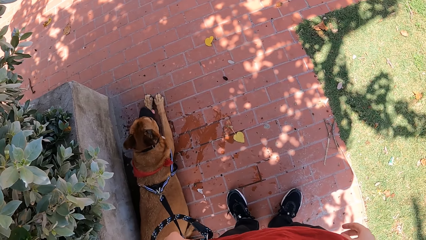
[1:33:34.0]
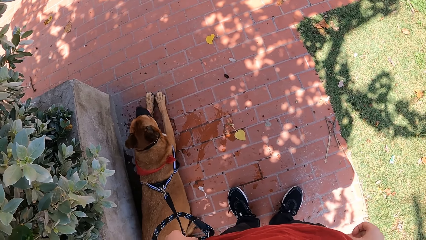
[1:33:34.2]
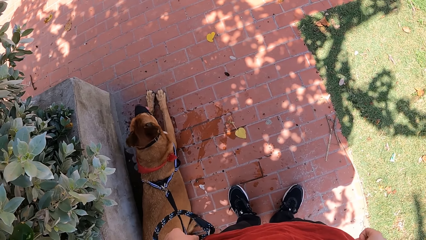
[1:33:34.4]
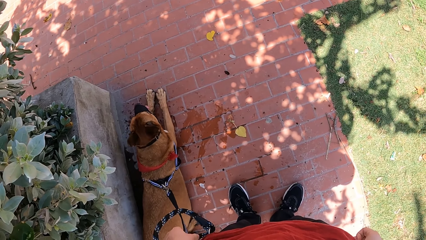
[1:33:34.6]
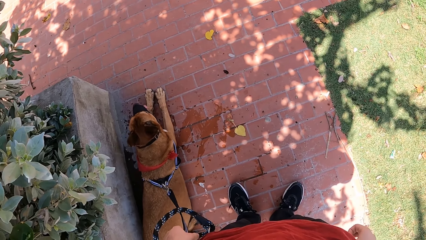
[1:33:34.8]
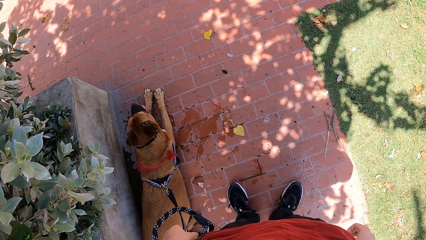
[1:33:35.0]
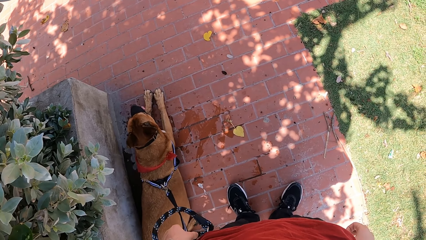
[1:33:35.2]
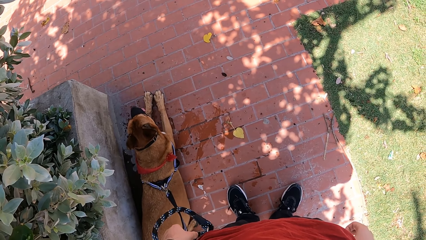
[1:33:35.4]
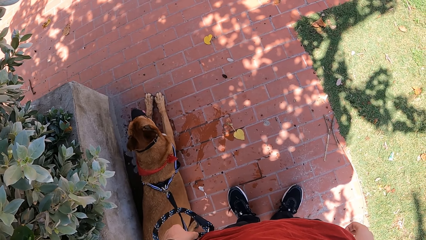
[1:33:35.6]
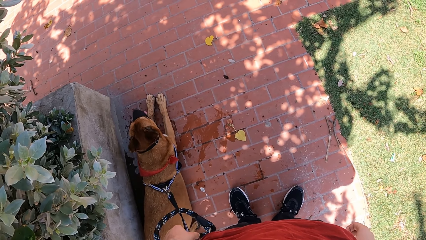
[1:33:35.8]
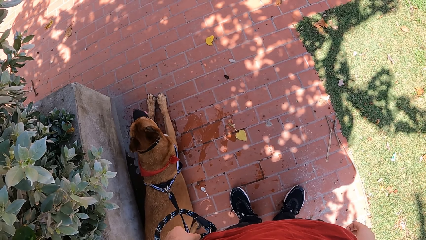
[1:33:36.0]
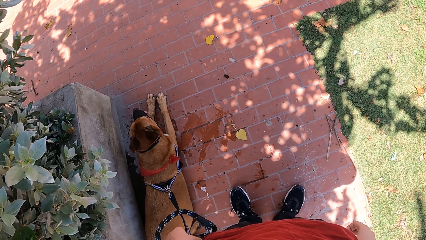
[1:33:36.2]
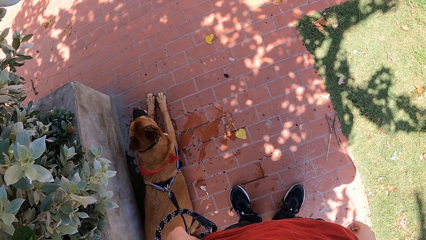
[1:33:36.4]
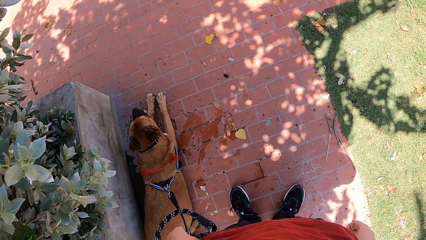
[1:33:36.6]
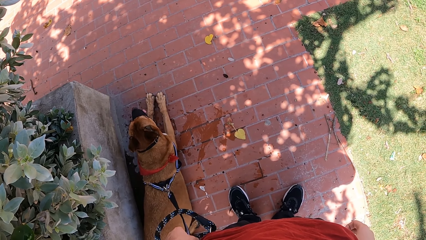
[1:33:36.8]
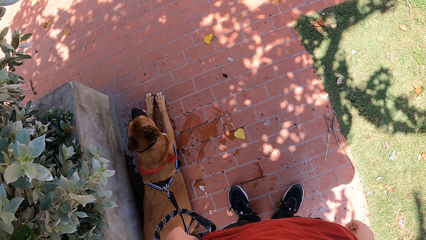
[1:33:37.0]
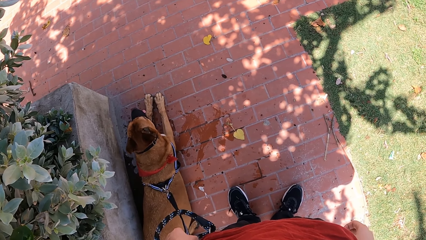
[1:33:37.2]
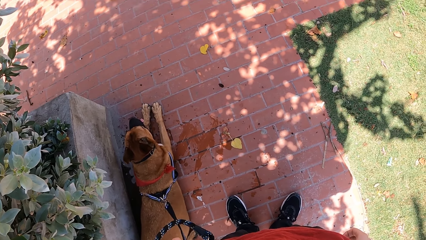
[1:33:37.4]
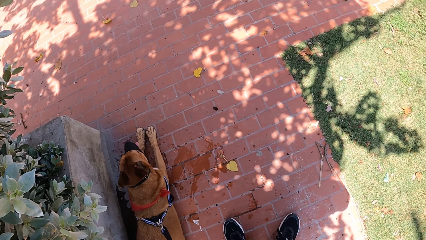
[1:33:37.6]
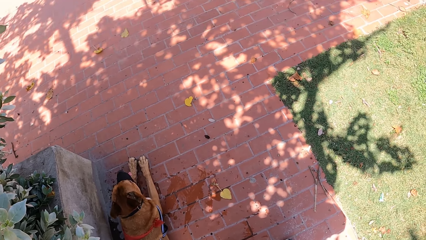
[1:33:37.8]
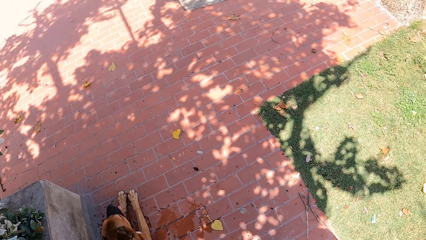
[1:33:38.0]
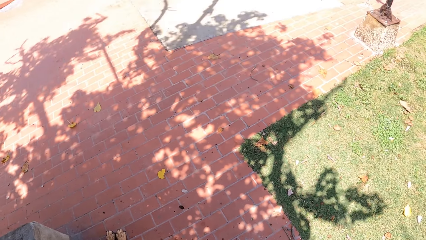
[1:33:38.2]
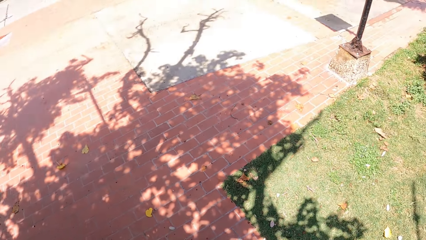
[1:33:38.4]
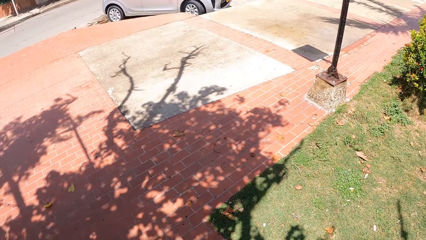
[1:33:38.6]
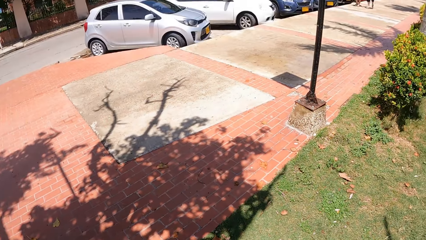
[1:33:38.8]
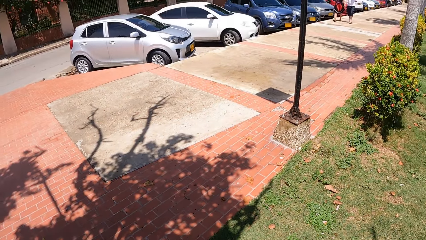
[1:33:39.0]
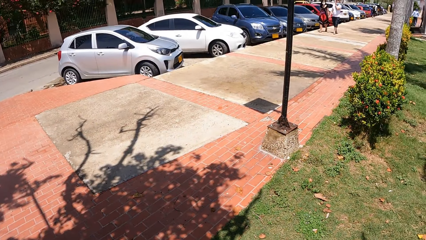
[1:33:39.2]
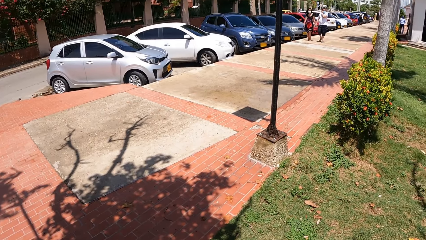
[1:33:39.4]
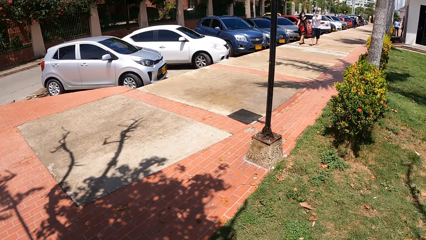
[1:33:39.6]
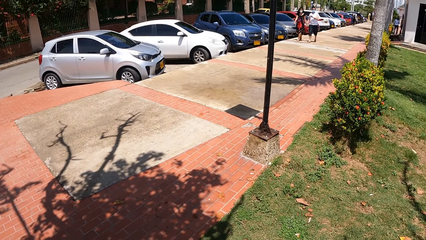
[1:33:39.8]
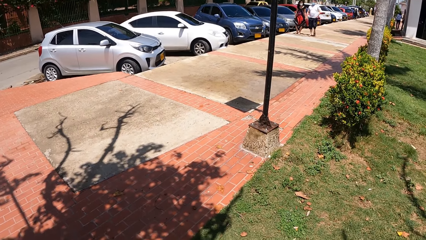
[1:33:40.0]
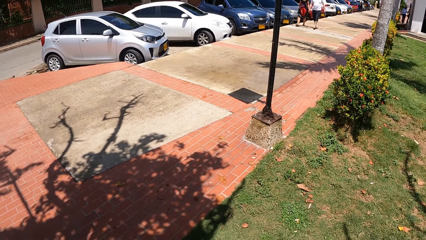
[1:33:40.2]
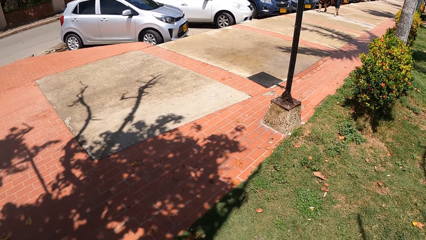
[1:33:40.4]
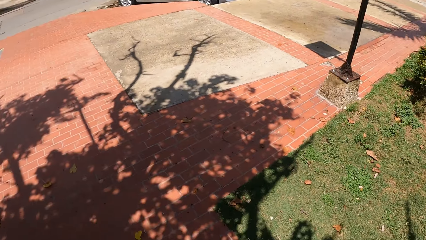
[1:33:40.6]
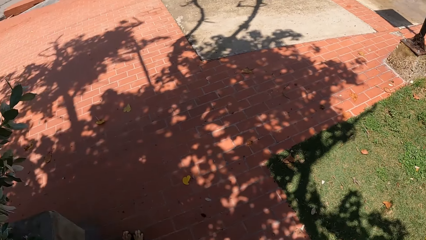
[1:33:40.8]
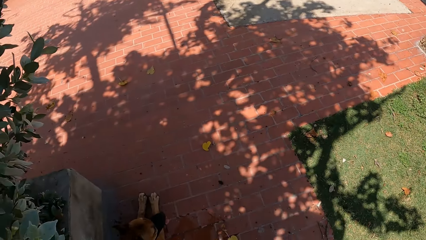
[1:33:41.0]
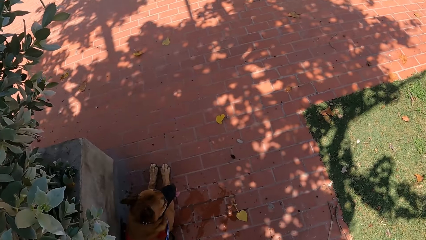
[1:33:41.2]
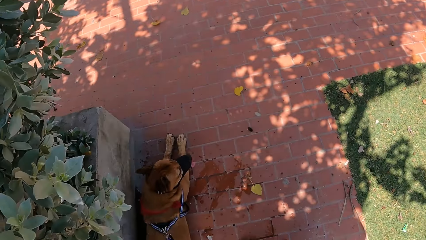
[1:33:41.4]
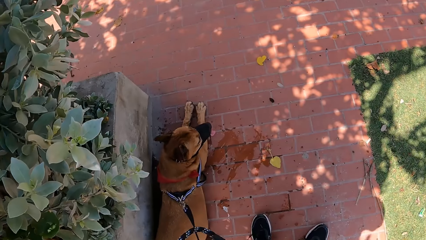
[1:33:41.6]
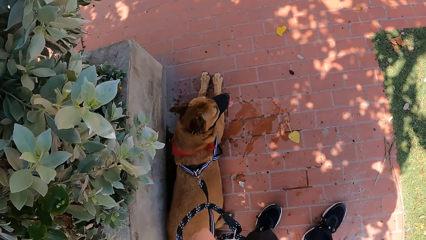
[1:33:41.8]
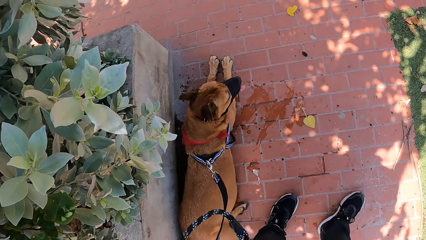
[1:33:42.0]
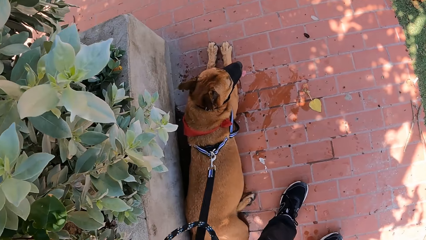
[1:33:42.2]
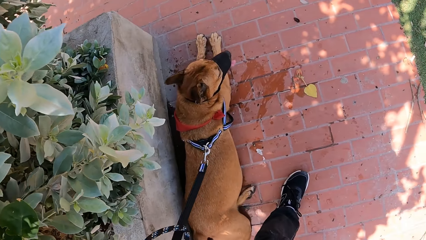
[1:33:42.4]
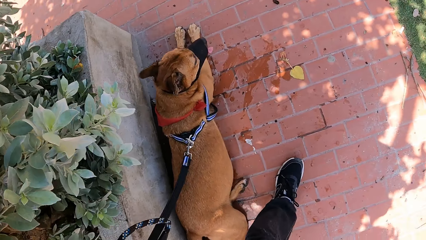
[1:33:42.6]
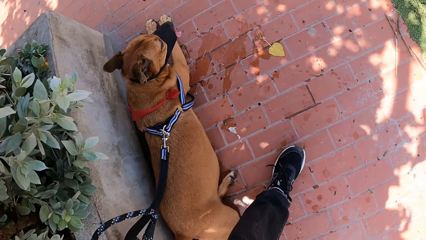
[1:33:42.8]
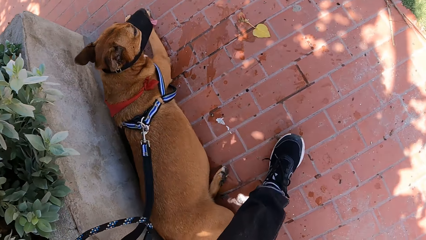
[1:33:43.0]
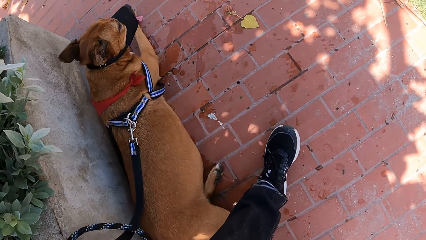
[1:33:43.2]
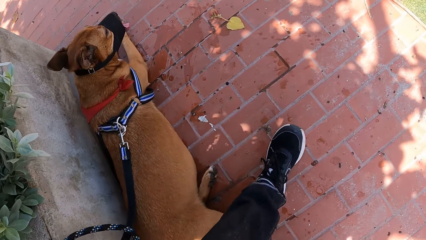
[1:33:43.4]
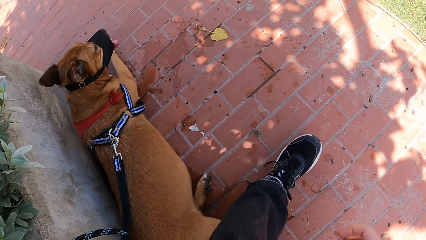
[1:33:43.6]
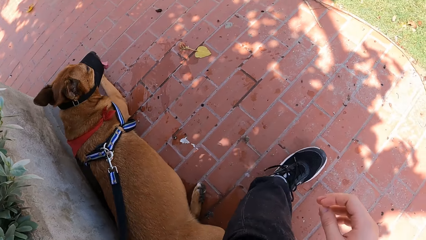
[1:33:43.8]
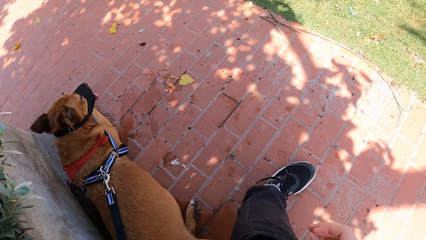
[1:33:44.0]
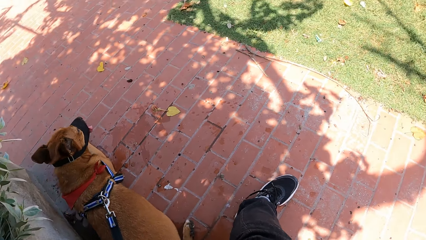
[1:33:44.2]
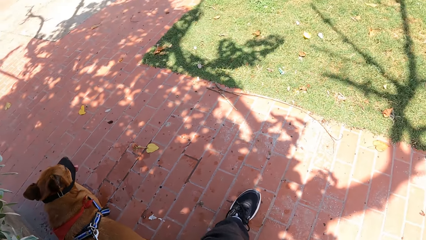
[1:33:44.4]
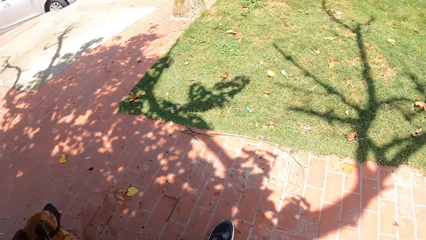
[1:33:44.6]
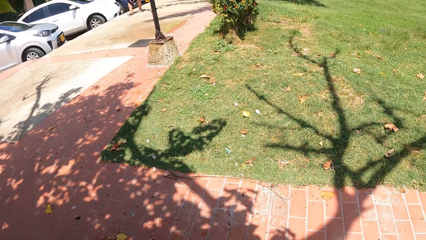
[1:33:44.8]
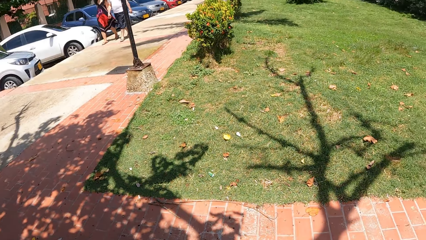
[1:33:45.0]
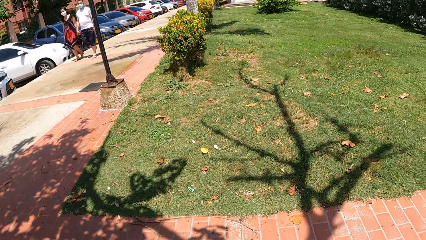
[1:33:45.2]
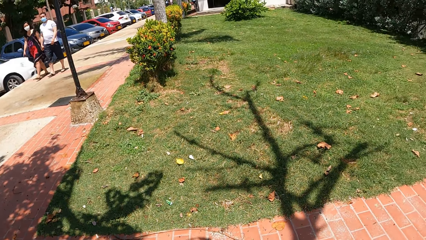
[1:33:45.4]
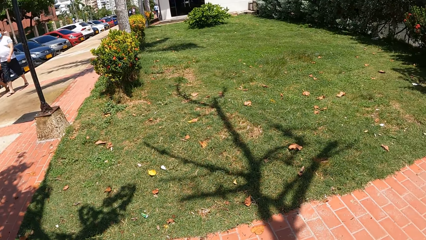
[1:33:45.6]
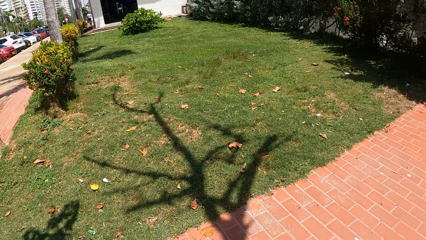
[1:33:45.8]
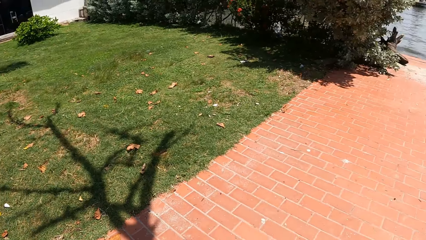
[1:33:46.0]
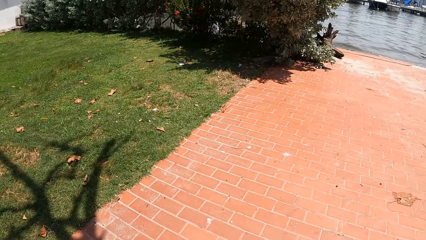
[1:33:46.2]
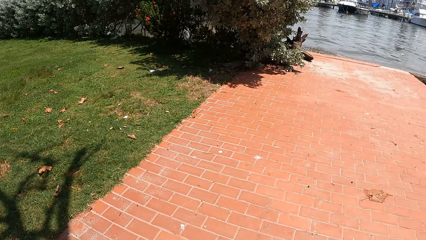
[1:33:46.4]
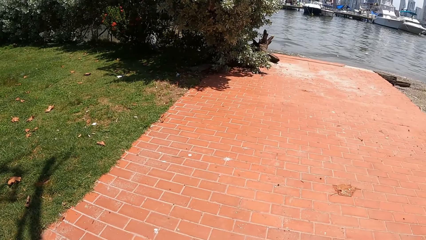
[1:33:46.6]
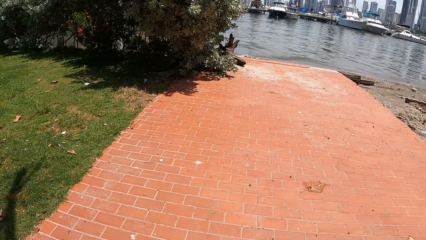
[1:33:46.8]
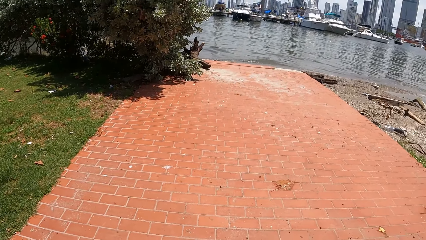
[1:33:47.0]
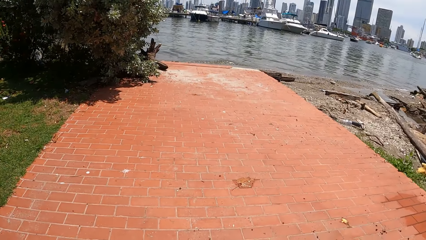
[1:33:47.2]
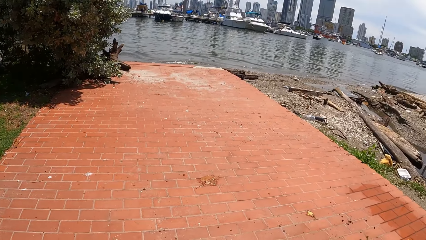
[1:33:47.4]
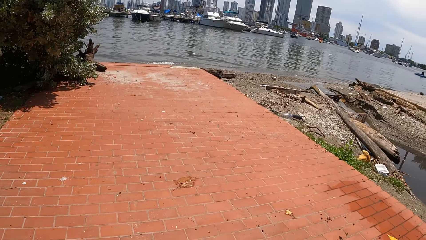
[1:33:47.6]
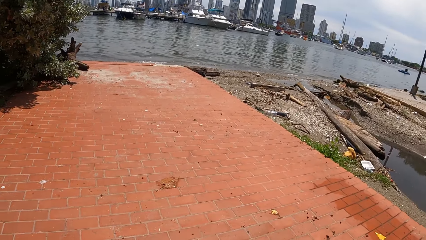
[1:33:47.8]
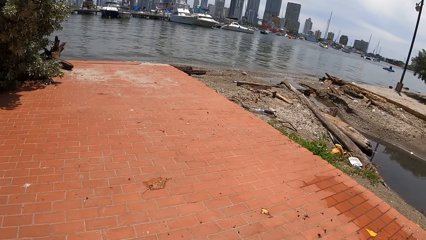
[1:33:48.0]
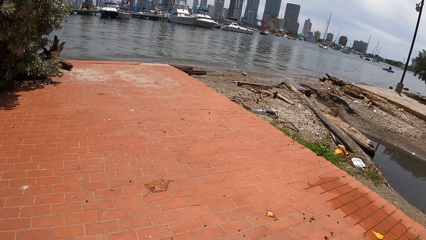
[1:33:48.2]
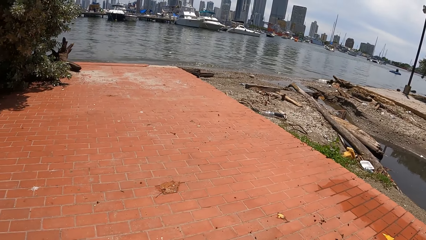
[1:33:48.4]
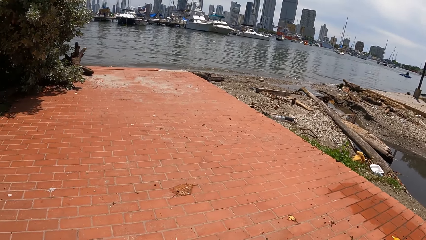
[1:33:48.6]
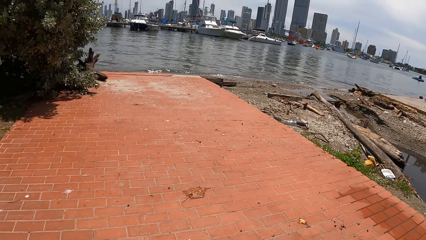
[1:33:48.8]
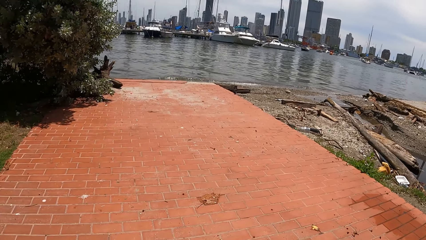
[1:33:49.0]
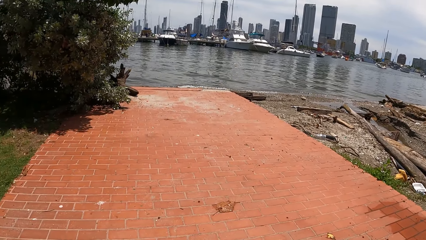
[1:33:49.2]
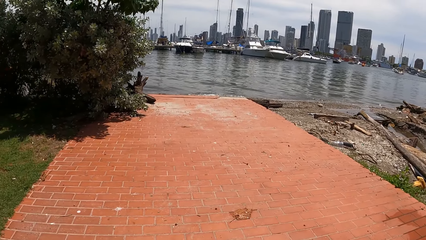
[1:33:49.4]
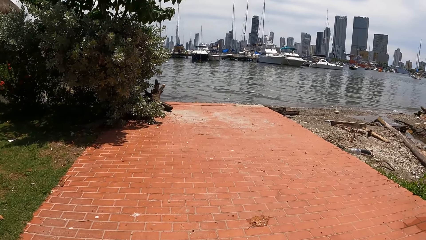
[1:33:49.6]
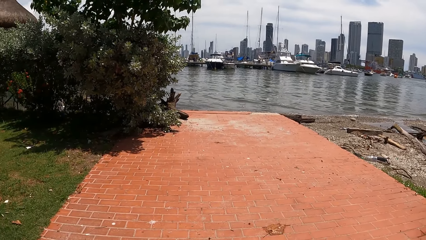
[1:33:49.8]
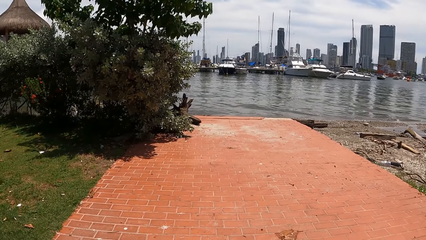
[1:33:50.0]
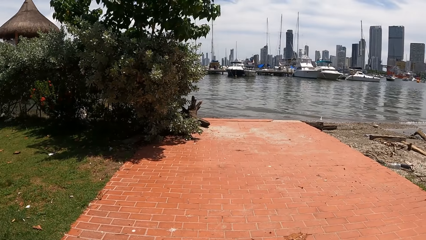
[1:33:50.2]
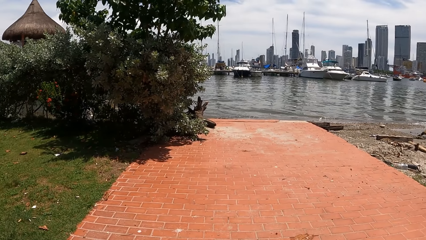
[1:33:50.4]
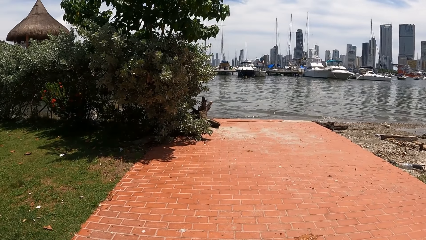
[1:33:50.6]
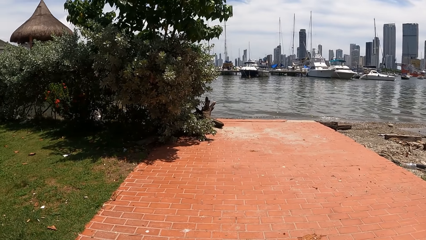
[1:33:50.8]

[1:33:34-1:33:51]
The camera wearer looks around. He looks at his dog. He looks around. He sits. He looks around.
